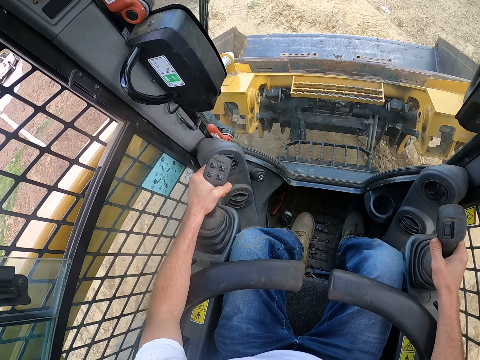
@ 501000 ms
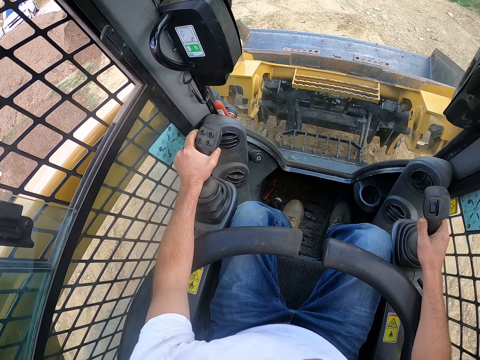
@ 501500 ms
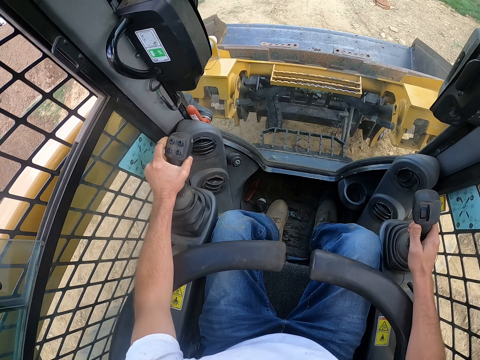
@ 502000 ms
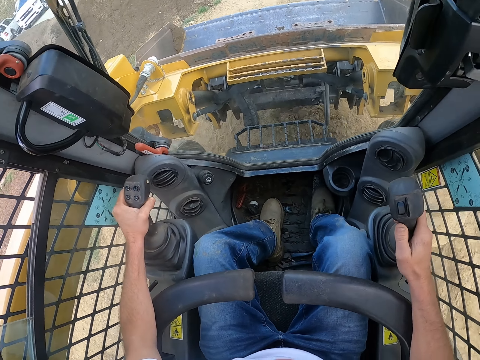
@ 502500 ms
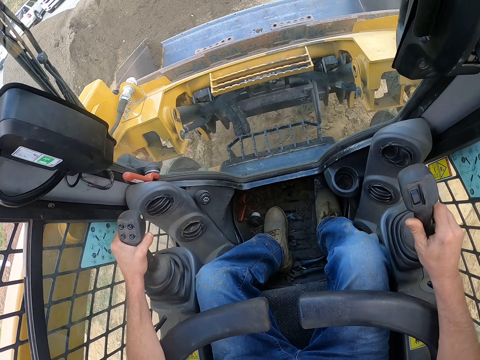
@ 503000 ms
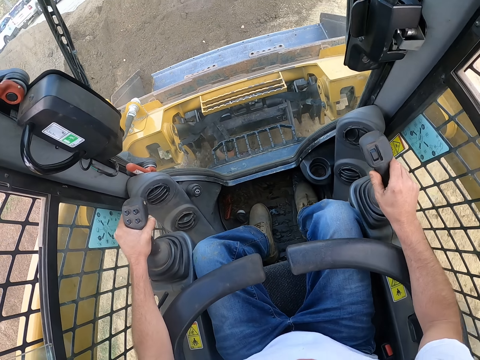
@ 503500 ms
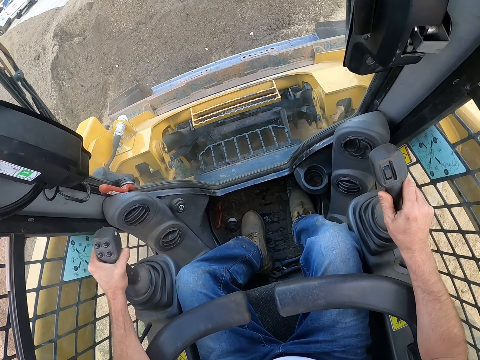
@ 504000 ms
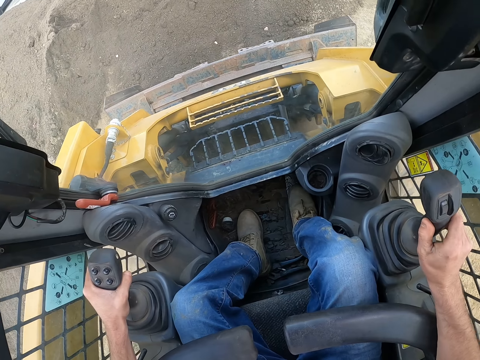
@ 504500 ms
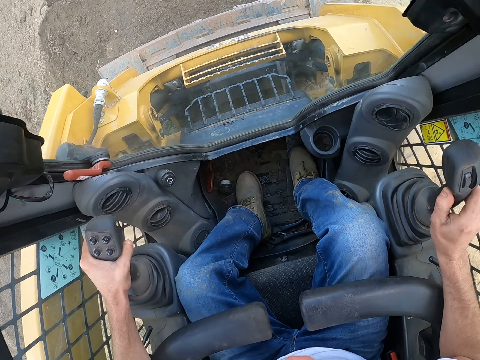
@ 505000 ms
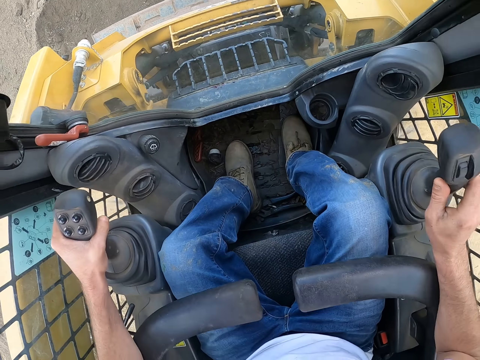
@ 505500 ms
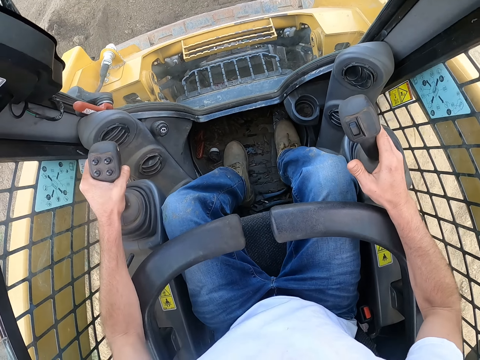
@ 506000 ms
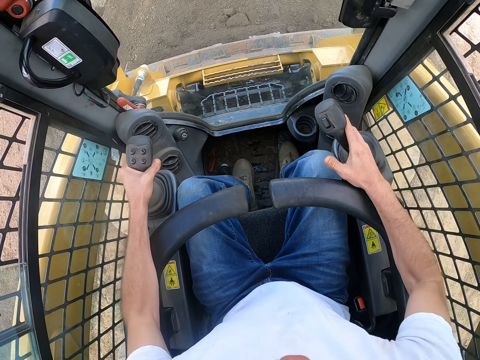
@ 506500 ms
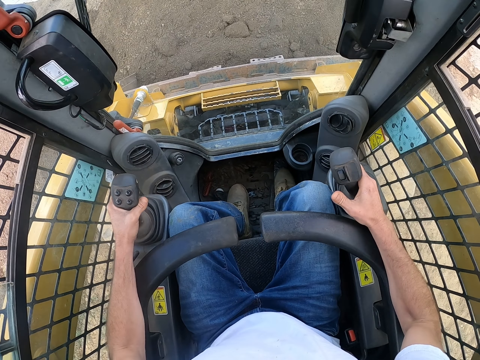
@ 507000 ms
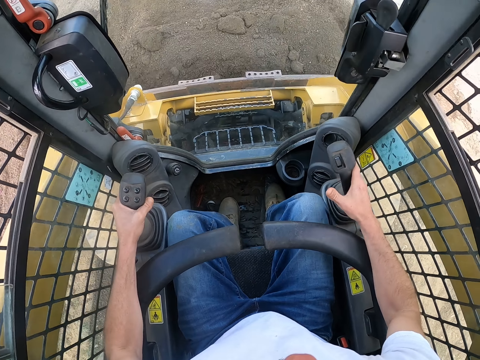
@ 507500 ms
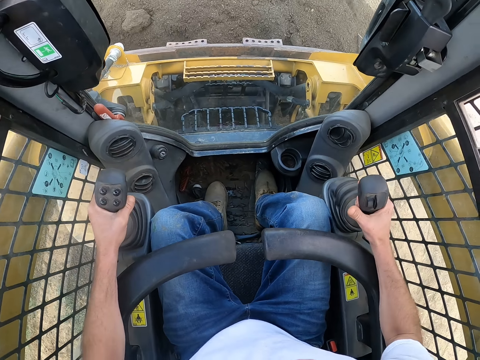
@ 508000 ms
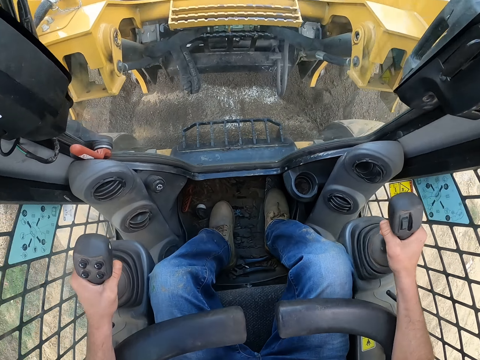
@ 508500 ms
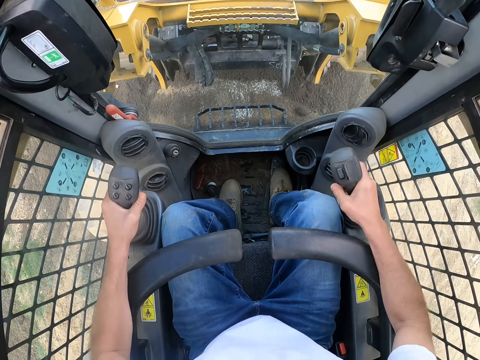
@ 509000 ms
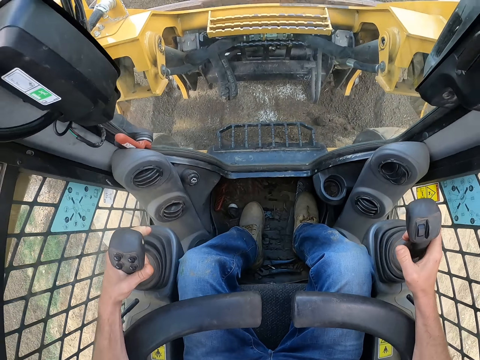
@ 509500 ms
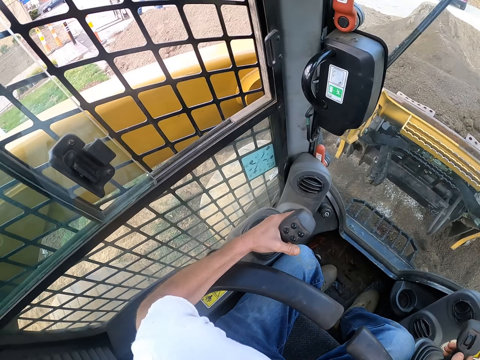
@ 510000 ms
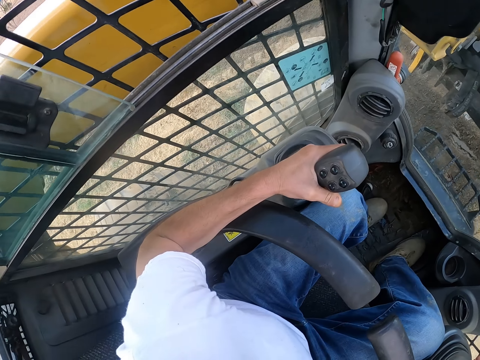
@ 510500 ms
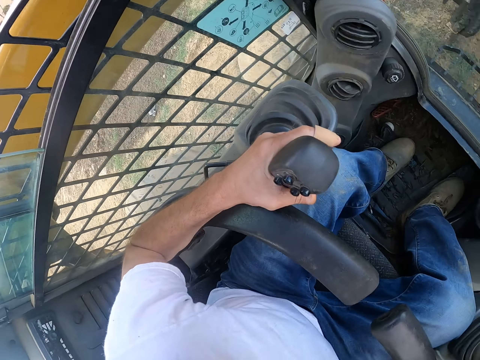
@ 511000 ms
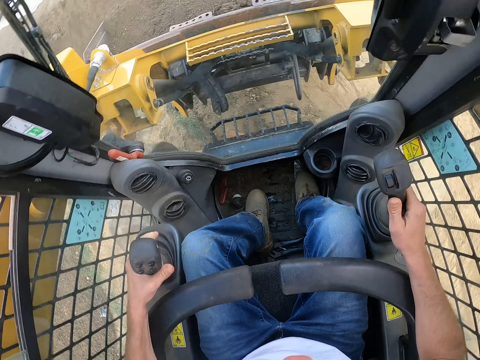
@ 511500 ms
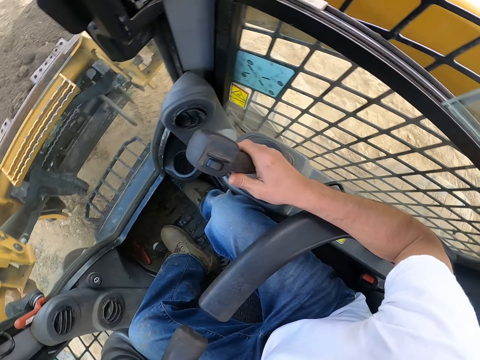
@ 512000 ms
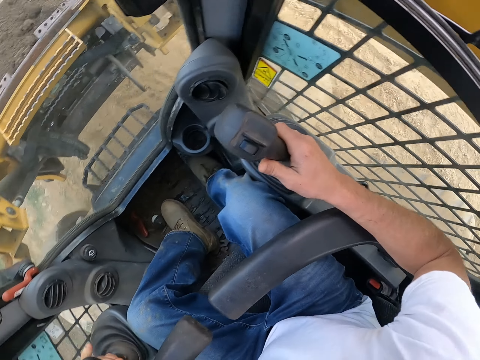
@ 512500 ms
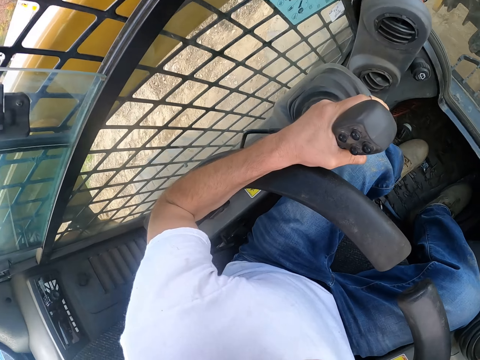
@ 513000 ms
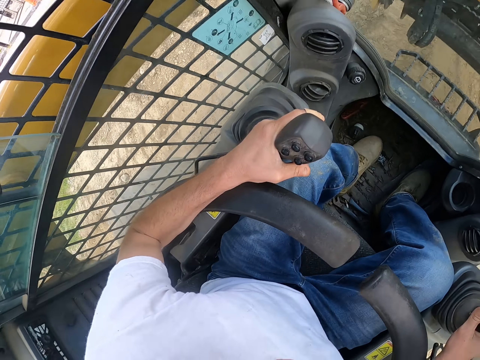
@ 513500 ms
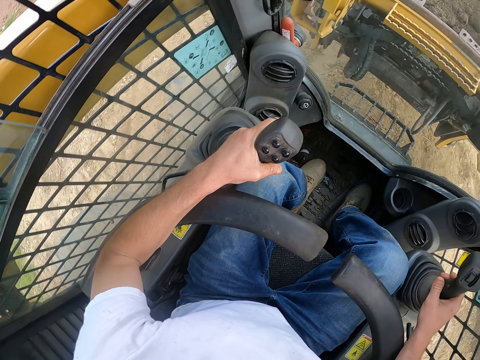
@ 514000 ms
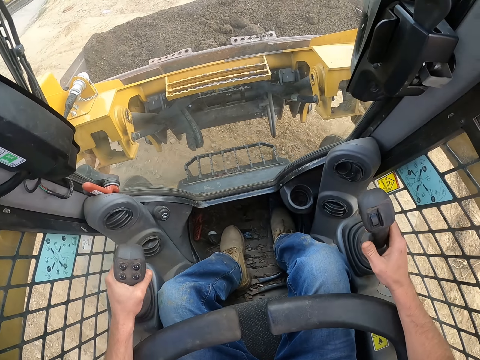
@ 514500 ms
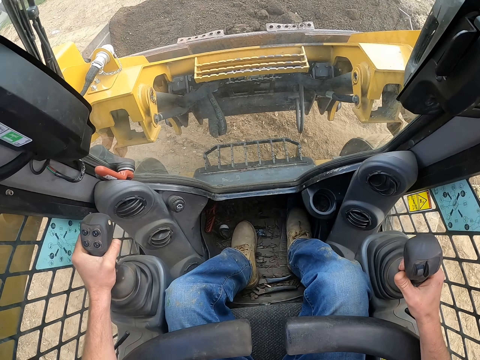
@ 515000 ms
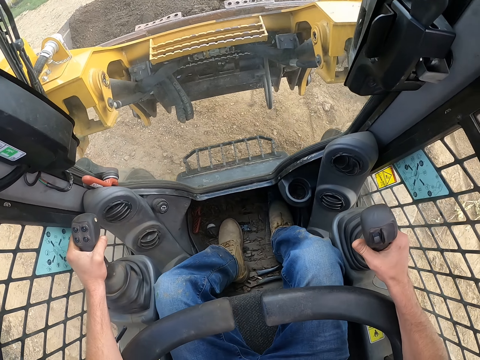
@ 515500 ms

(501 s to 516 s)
The camera wearer digs the soil with the excavator. They collect sand. They drive a tractor.

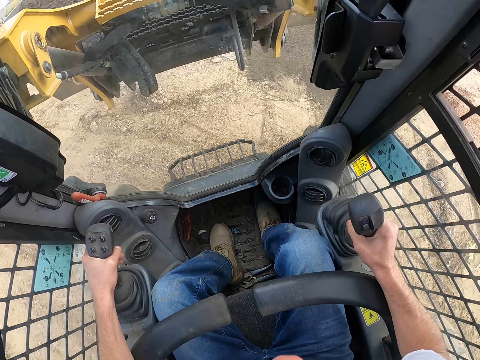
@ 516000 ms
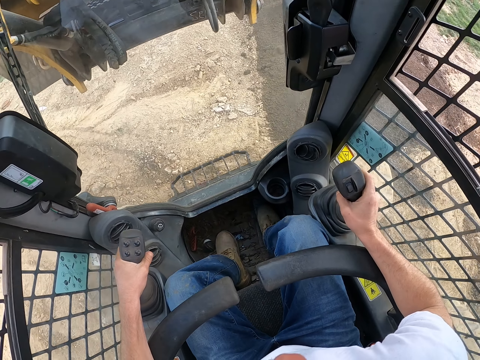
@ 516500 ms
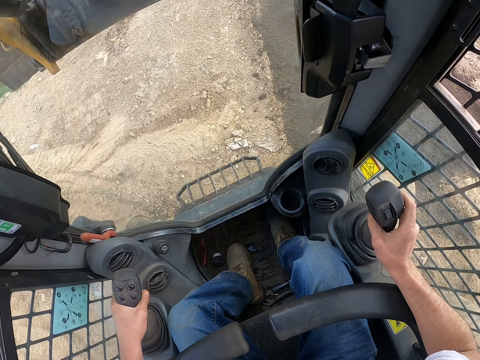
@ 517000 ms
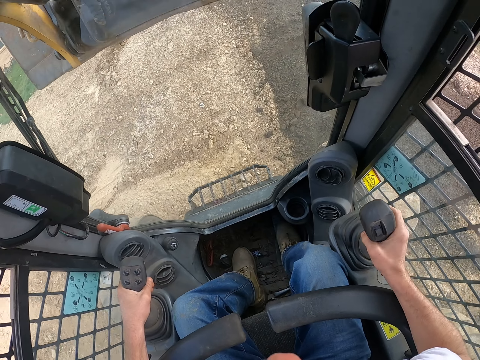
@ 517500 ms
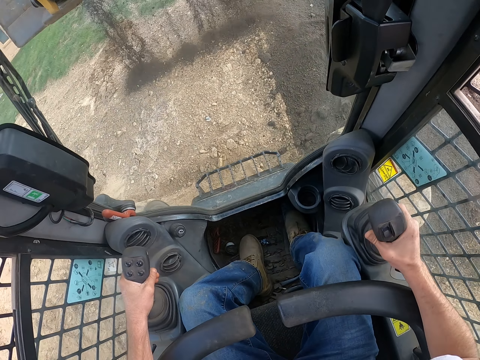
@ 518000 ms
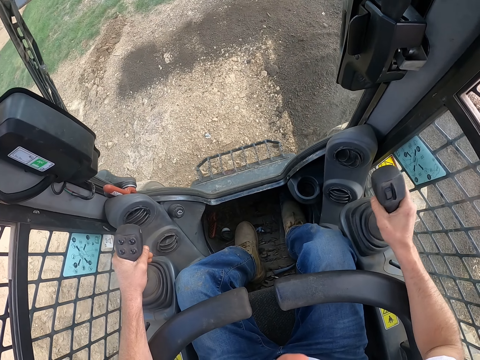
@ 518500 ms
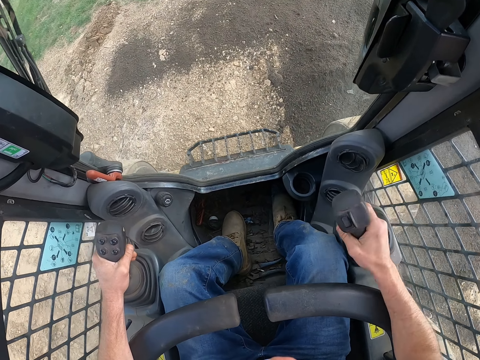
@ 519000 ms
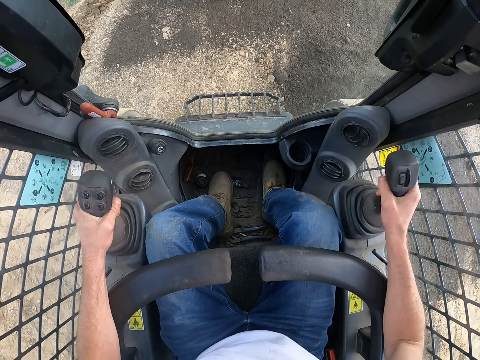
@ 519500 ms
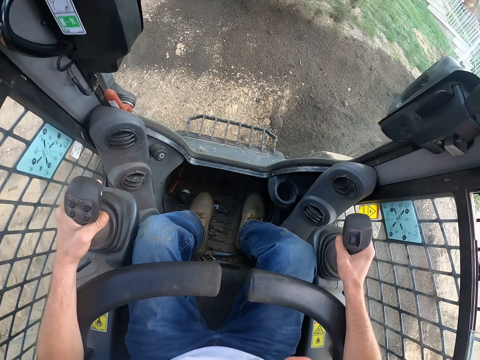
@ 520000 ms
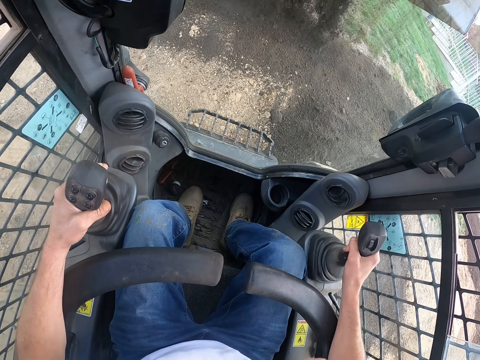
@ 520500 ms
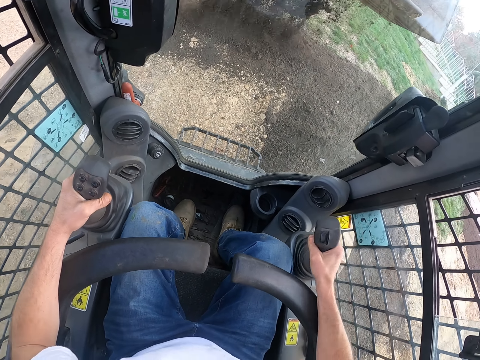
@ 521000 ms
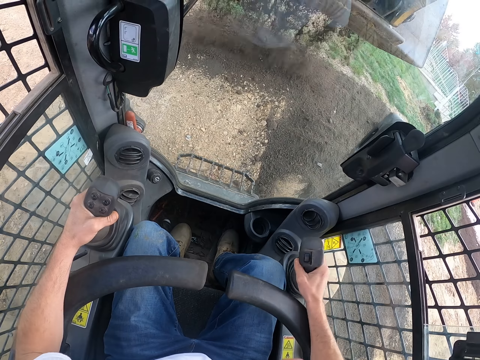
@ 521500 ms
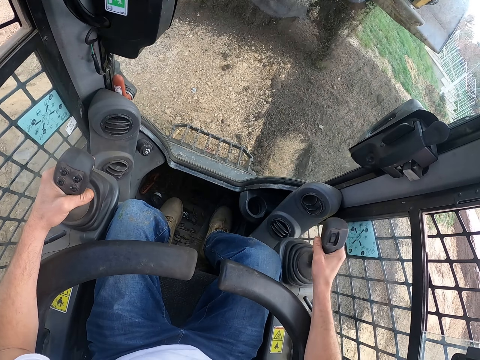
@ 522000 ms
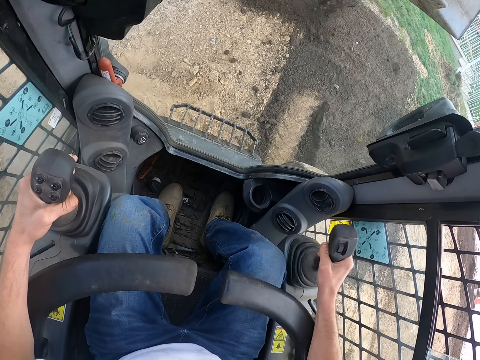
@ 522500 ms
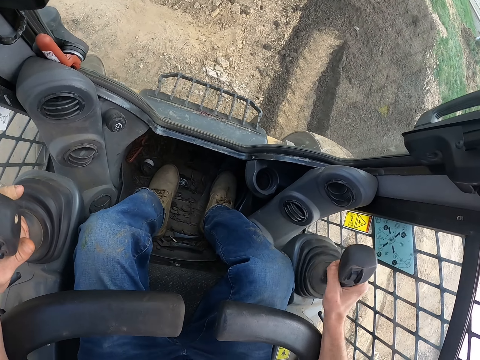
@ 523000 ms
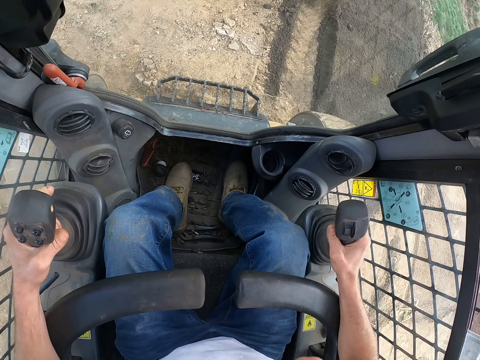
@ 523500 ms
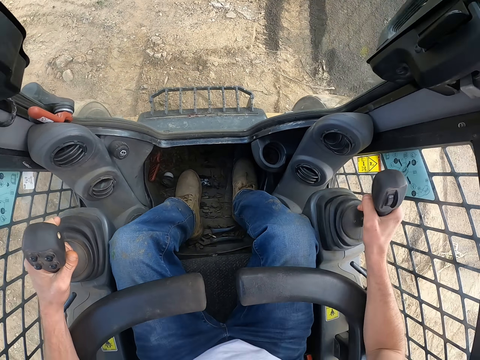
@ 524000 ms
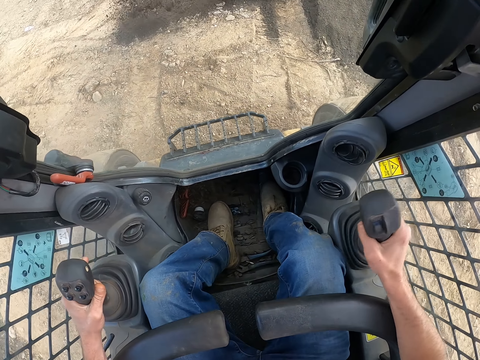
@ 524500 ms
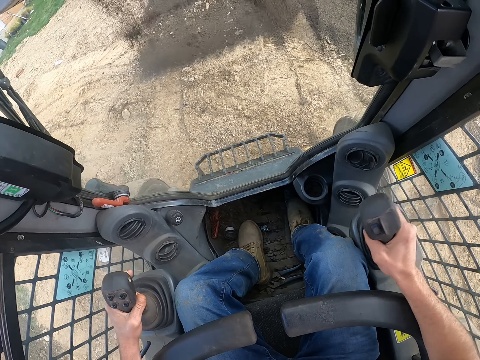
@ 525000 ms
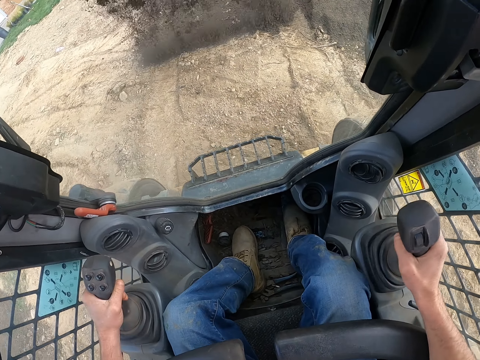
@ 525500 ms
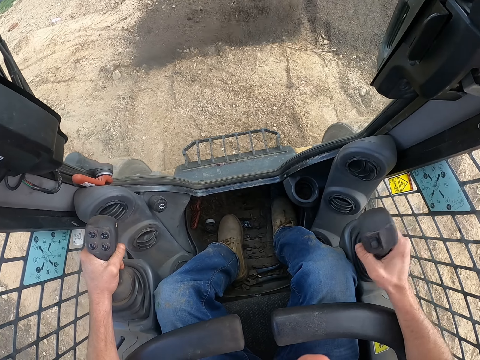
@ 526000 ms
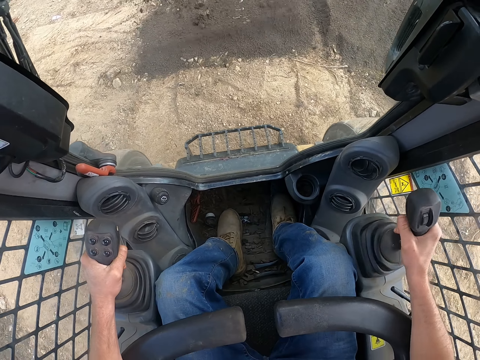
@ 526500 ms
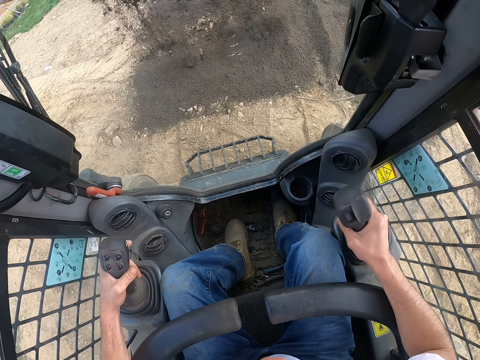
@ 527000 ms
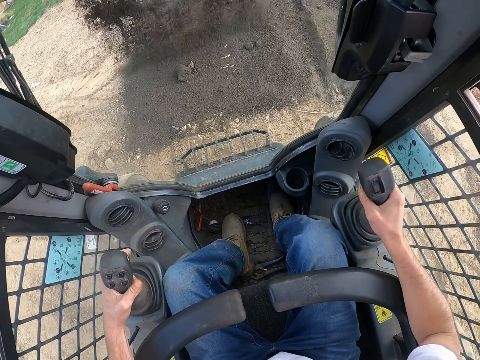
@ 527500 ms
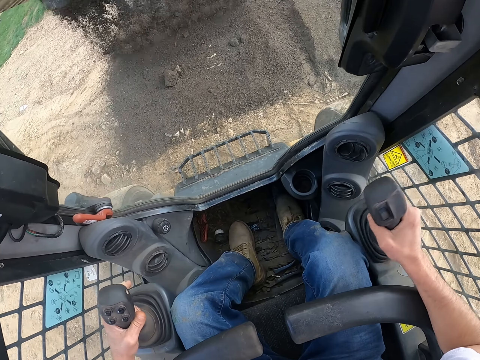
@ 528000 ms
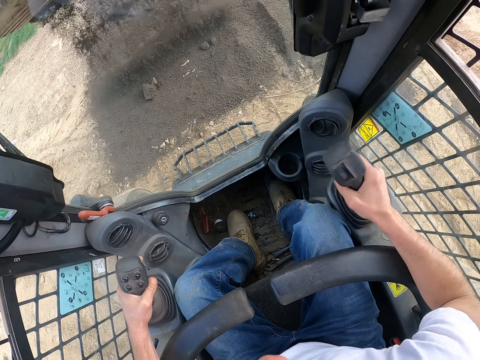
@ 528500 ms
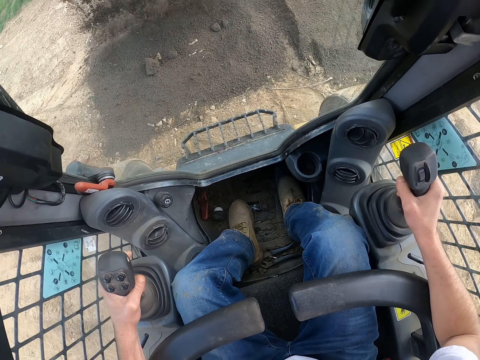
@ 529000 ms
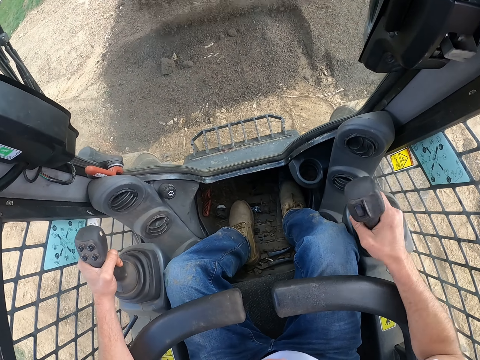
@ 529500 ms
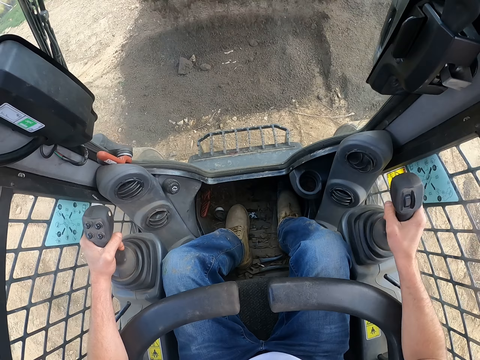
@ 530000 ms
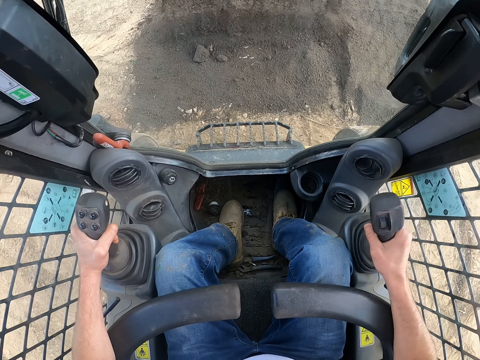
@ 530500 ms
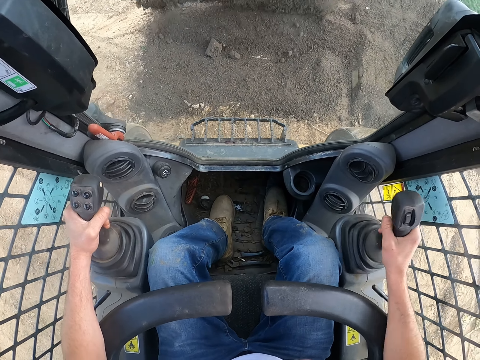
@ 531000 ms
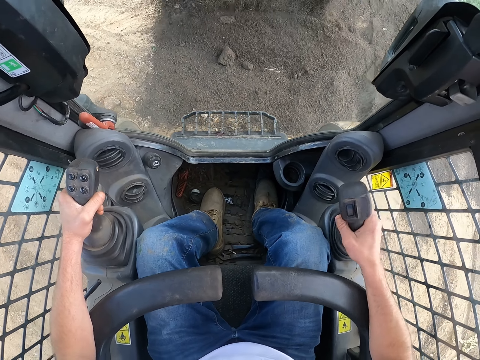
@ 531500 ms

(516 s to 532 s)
The camera wearer pours sand. They pour the soil from the excavator.
